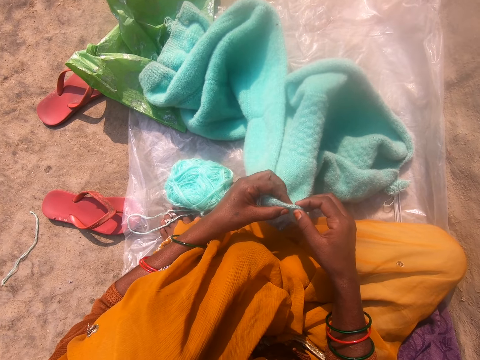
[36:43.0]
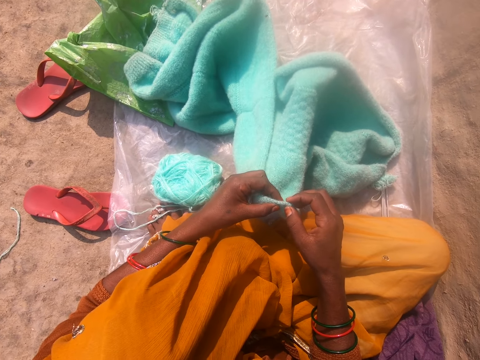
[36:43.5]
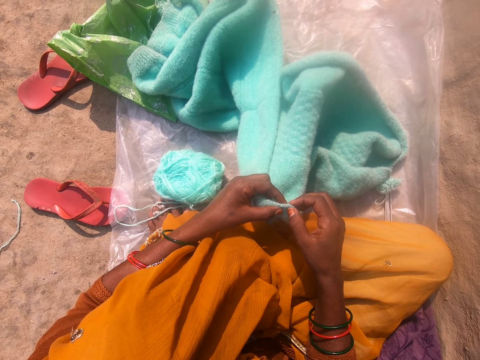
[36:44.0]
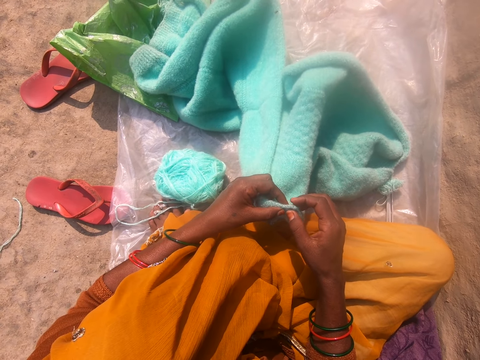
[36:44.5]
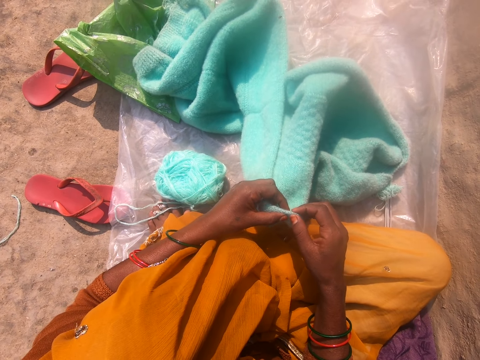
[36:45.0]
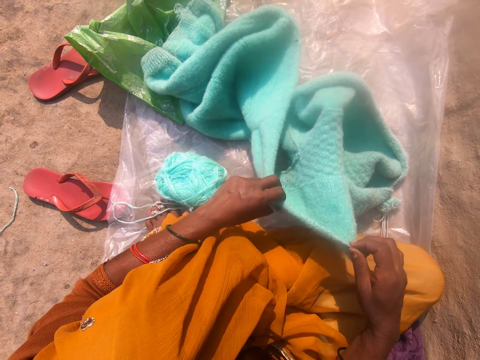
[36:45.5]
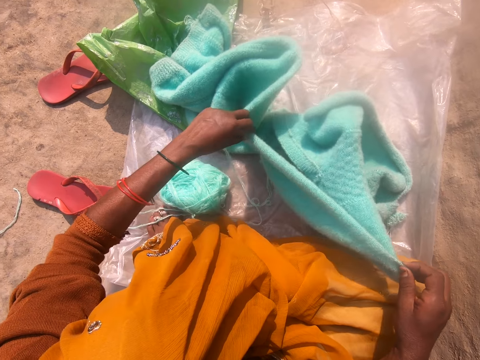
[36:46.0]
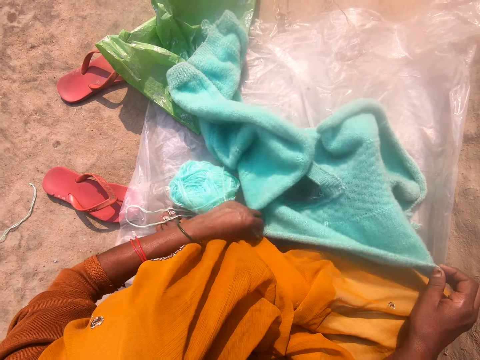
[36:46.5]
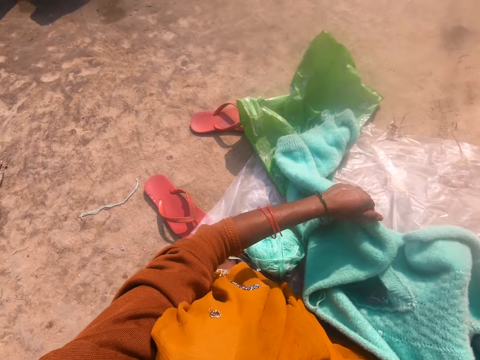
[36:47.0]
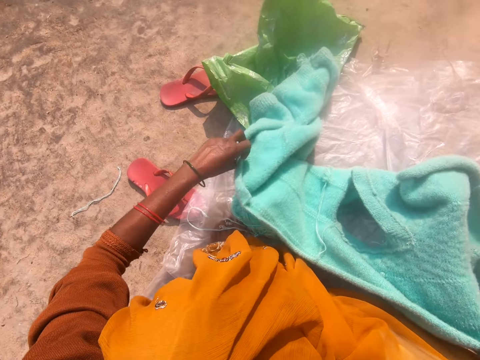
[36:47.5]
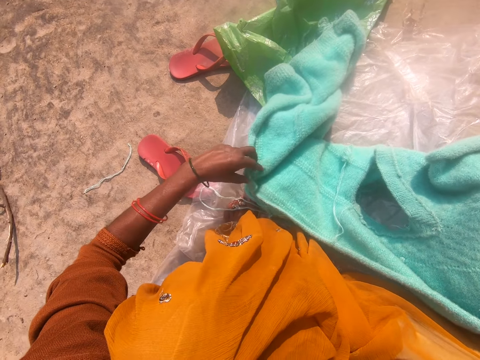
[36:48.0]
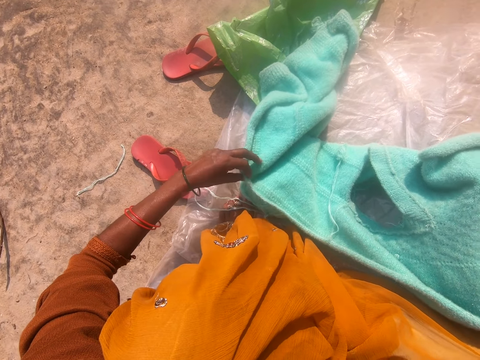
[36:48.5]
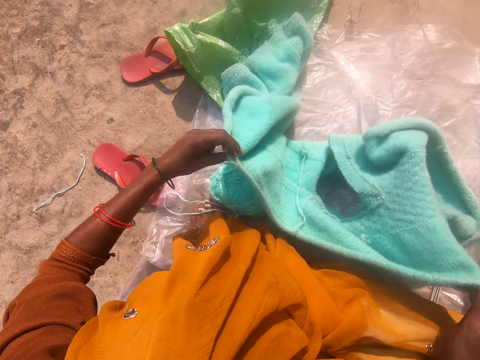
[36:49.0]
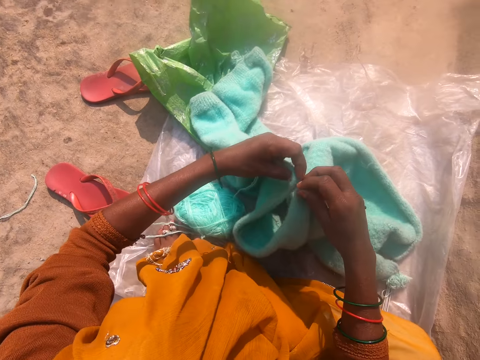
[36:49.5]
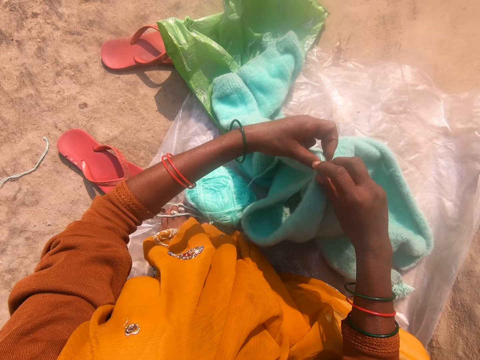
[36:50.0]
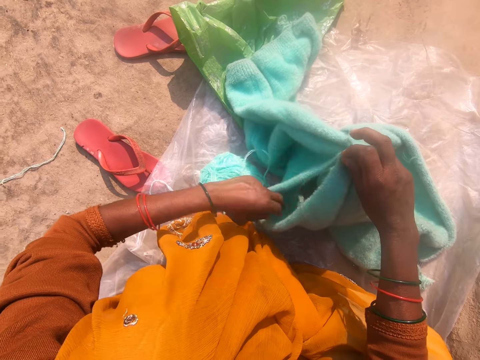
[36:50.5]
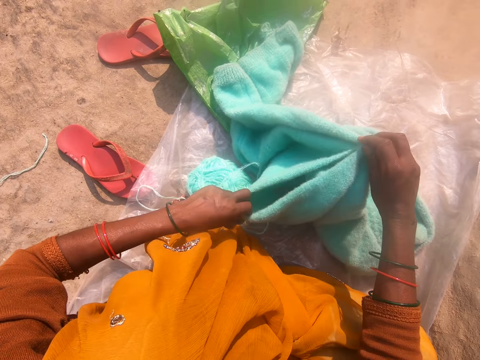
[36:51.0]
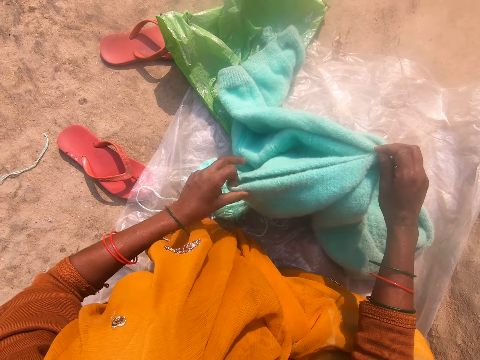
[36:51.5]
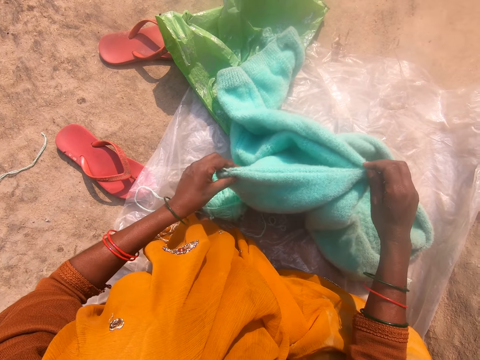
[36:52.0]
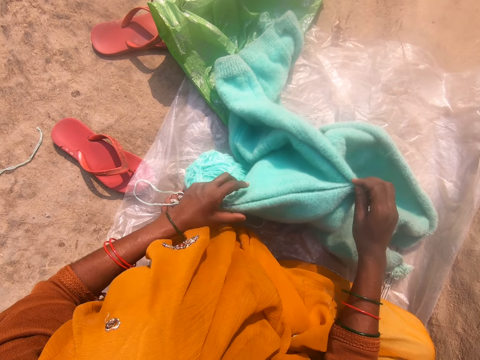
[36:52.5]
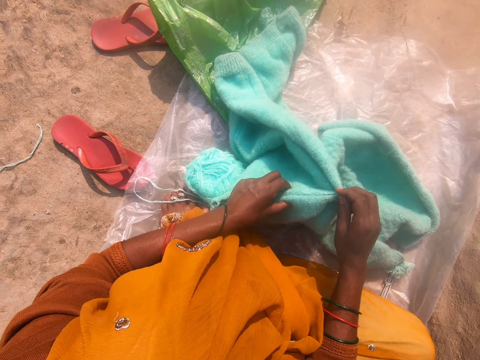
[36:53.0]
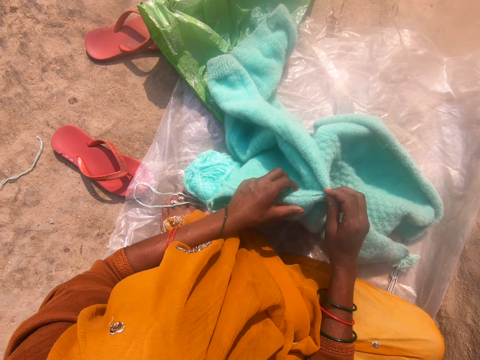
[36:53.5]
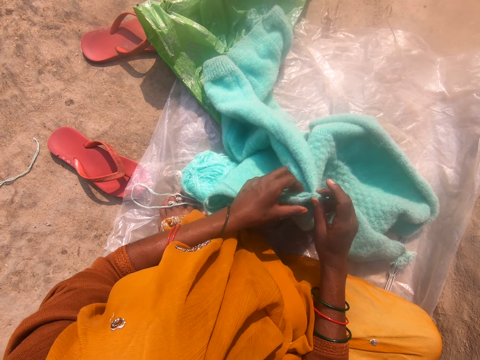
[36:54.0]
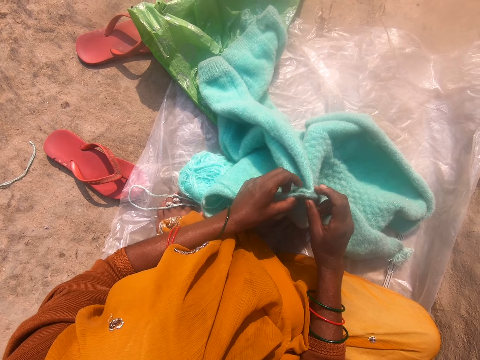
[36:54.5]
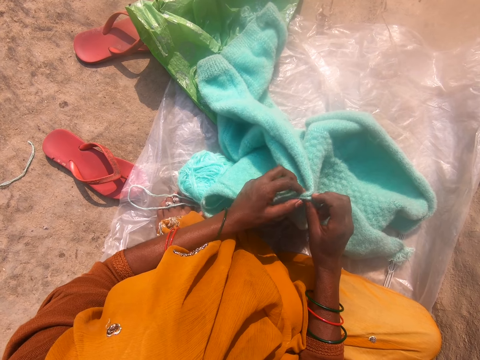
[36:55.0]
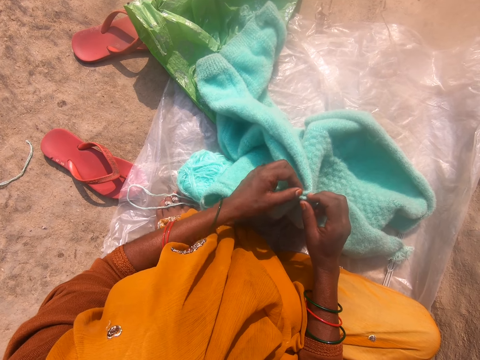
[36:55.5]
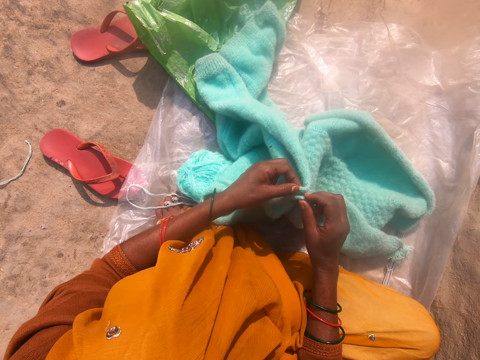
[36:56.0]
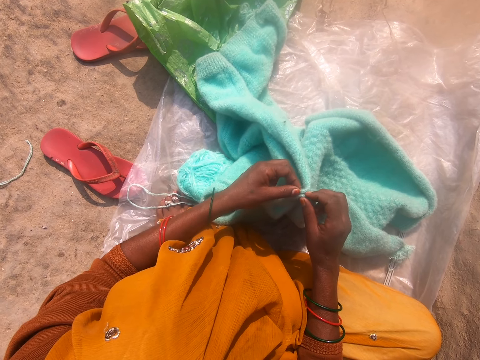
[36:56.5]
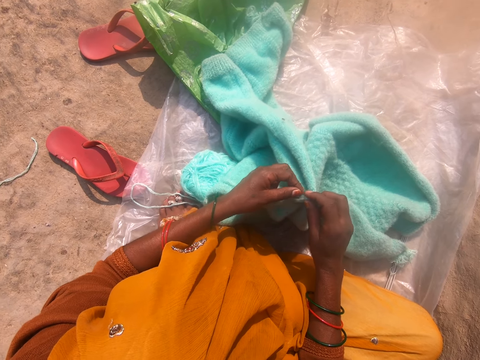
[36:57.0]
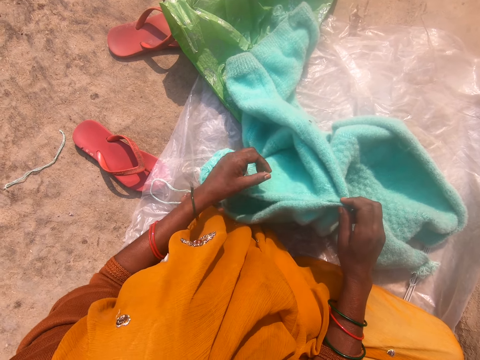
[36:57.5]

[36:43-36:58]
The camera wearer adjusts the cardigan with both hands. They fold the cardigan with both hands.

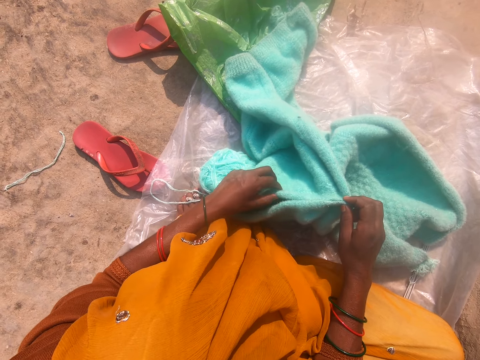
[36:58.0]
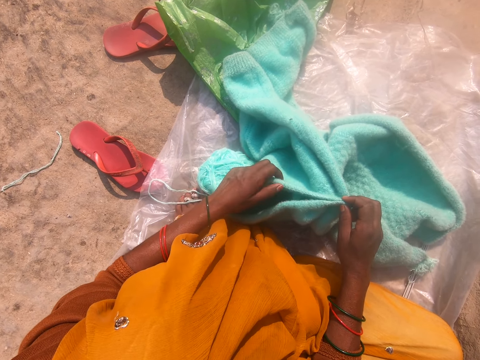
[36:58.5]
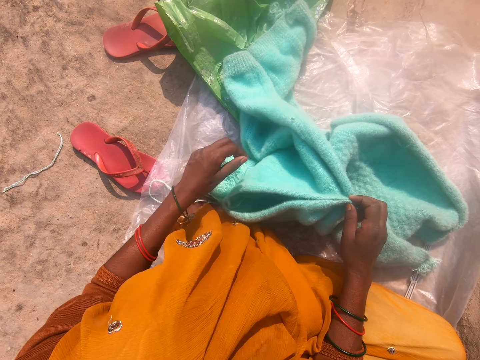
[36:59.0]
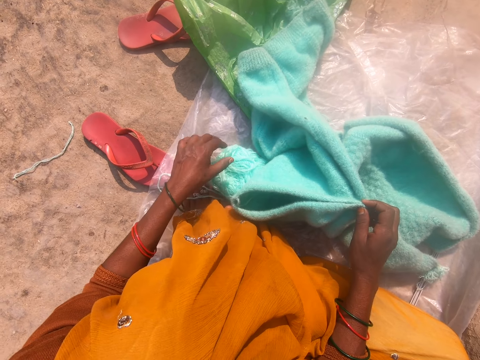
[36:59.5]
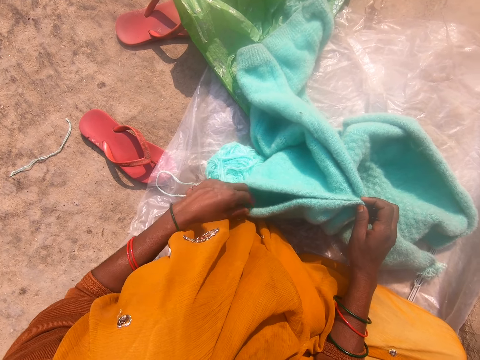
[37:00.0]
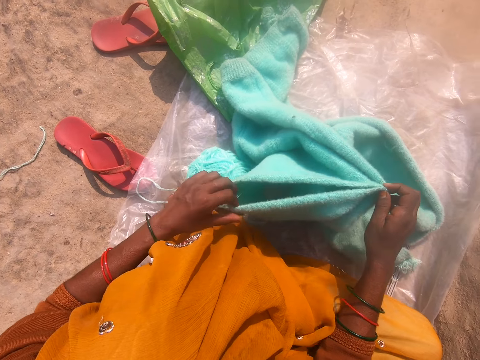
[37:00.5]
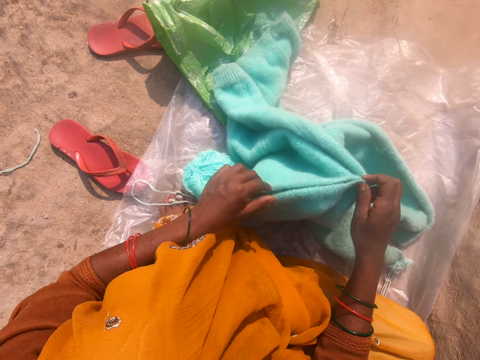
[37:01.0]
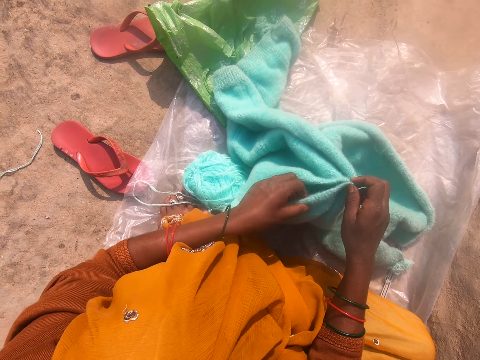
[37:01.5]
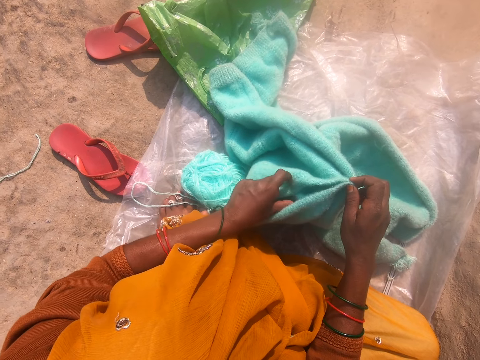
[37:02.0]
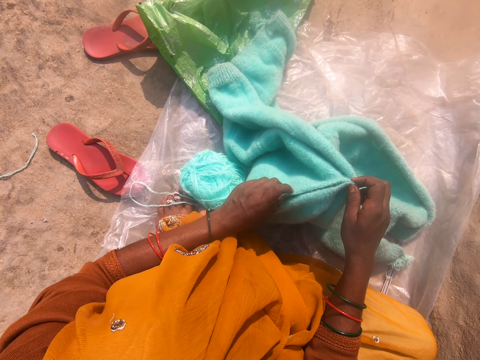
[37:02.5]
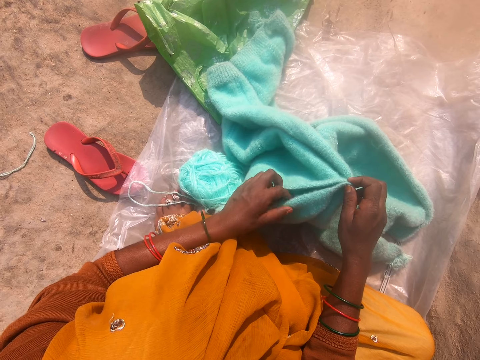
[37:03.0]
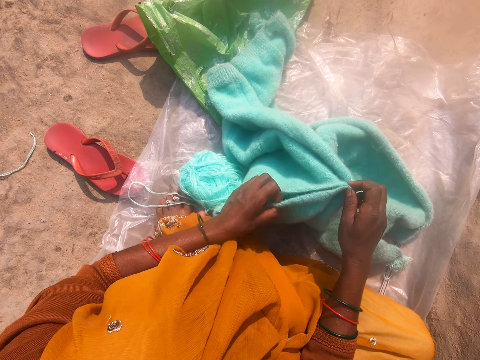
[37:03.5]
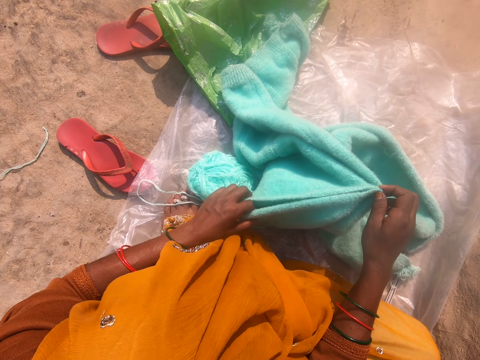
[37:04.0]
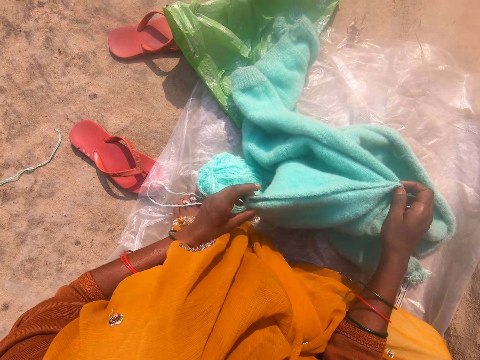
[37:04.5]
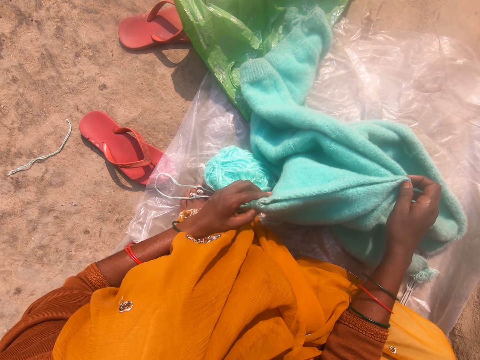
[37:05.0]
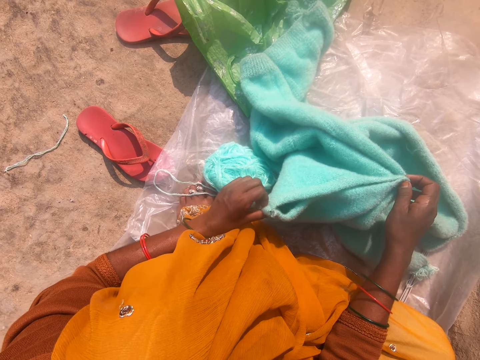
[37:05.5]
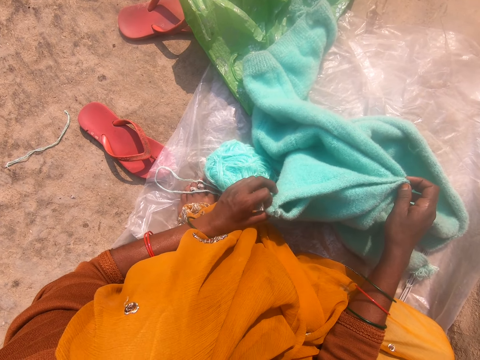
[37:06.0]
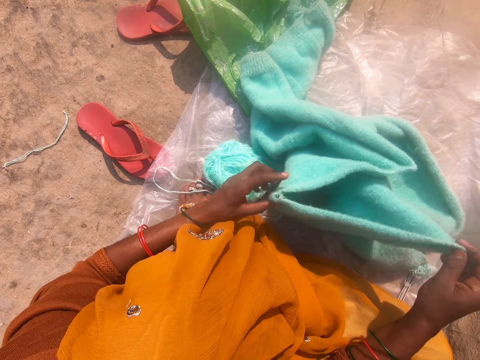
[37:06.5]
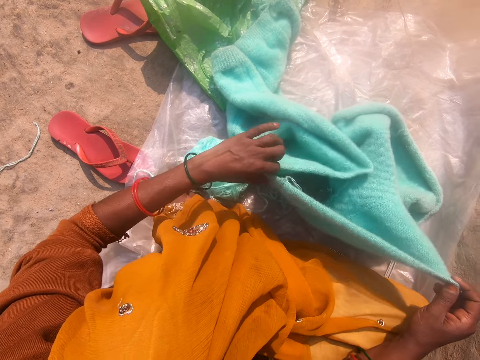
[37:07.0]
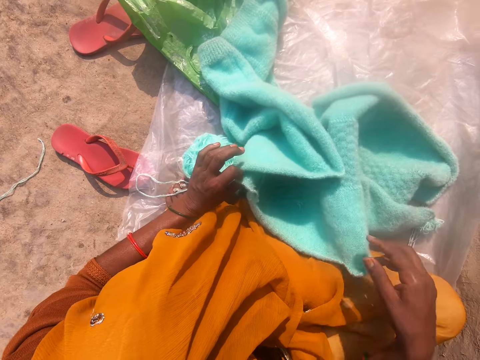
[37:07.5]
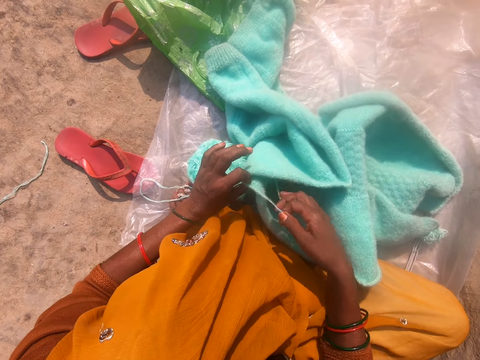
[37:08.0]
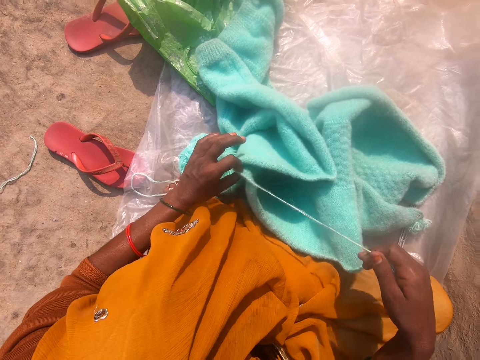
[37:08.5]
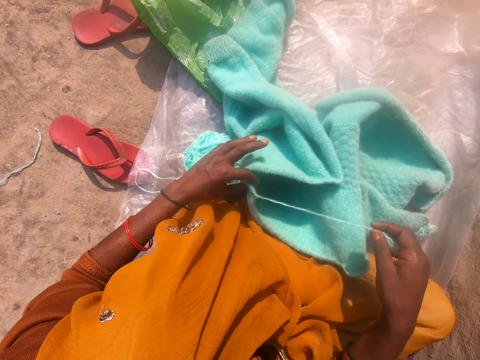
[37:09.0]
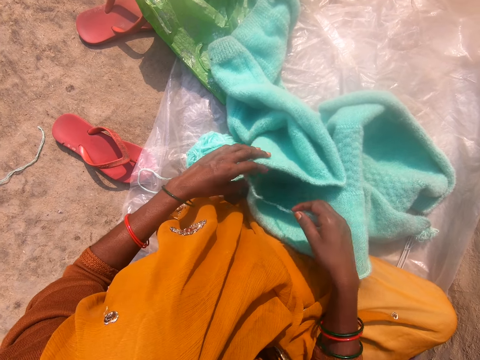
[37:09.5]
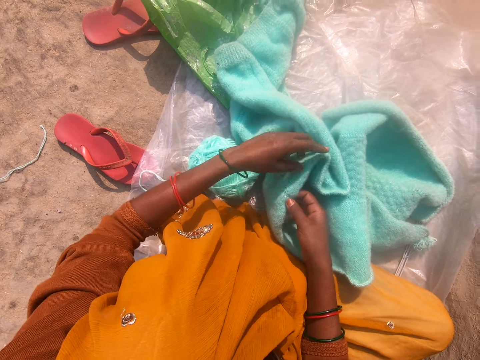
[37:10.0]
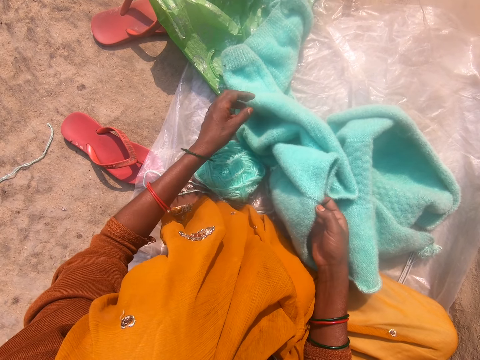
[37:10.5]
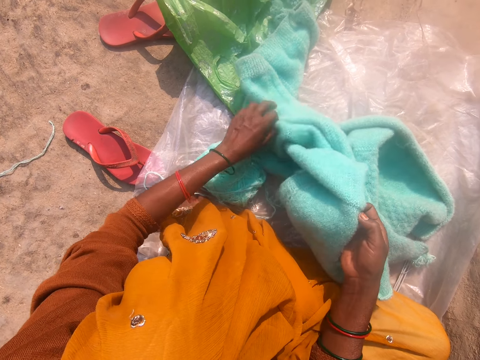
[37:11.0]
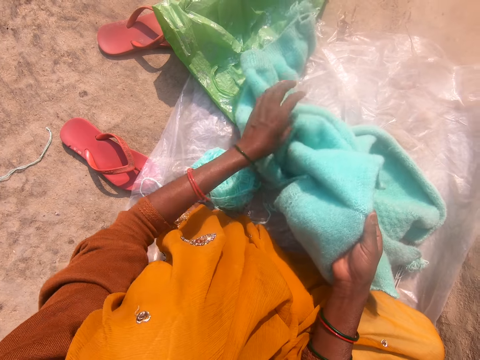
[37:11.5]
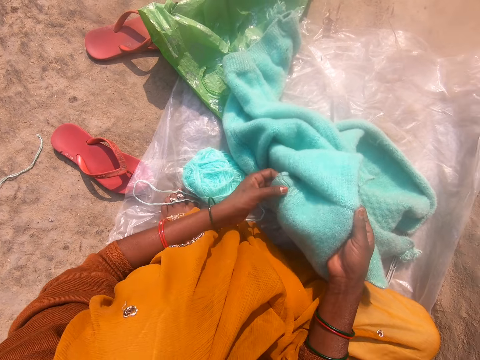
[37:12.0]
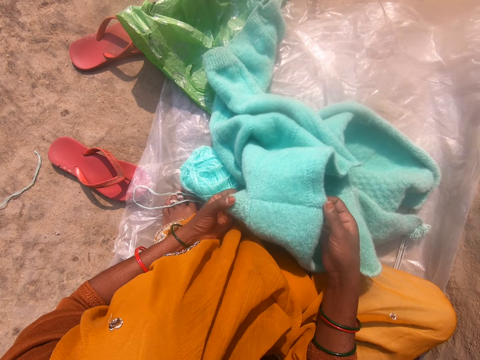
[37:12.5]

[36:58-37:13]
The camera wearer pulls out wool from the cardigan with her hand. She looks at the fabric. She adjusts the cardigan with her hand.
